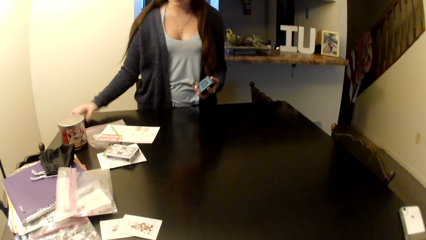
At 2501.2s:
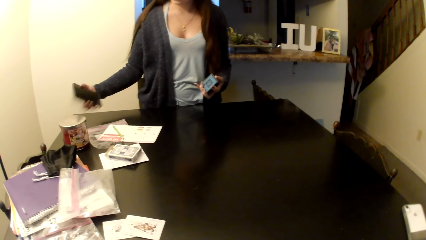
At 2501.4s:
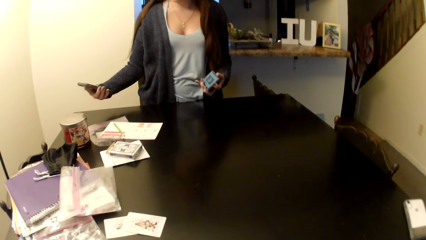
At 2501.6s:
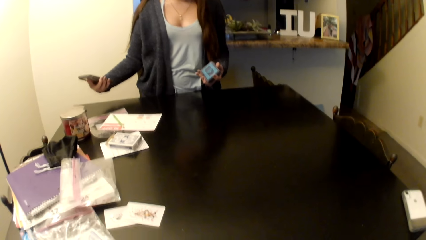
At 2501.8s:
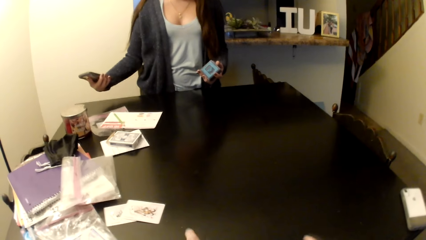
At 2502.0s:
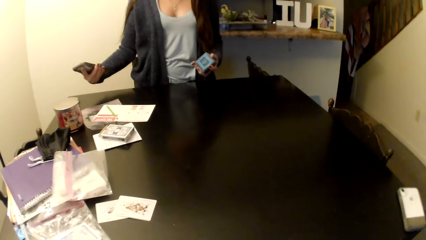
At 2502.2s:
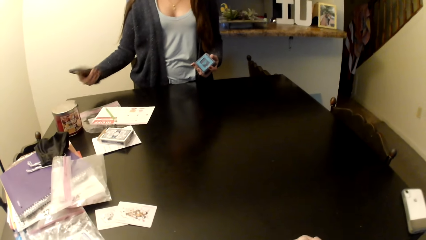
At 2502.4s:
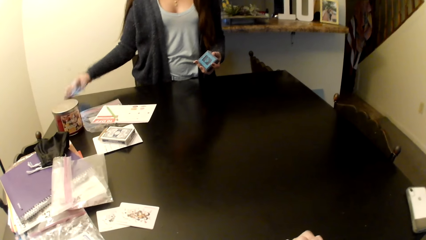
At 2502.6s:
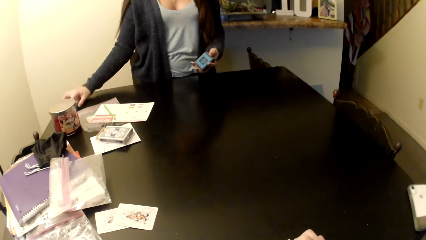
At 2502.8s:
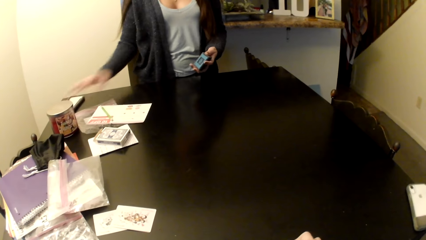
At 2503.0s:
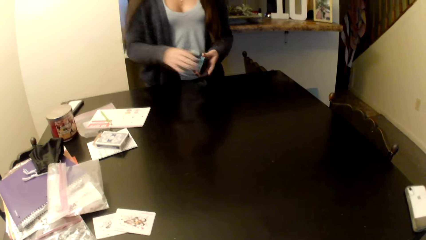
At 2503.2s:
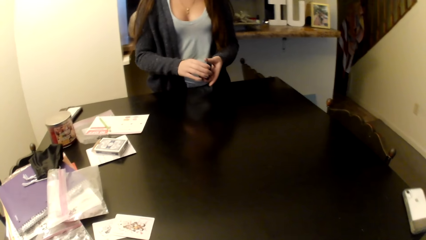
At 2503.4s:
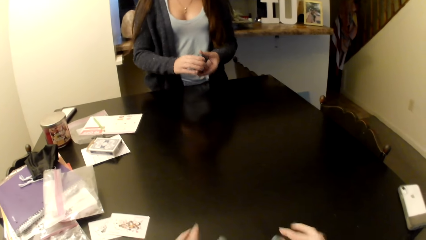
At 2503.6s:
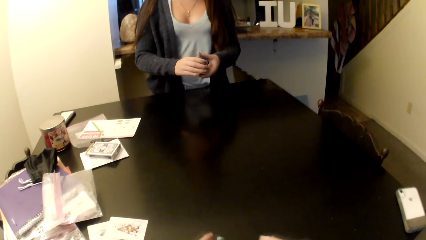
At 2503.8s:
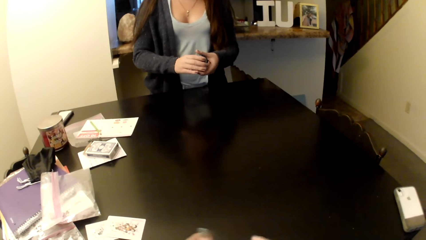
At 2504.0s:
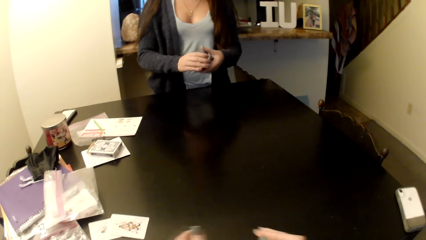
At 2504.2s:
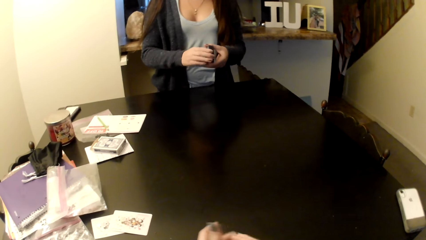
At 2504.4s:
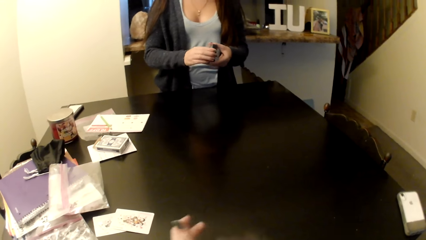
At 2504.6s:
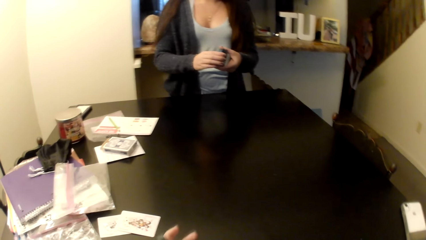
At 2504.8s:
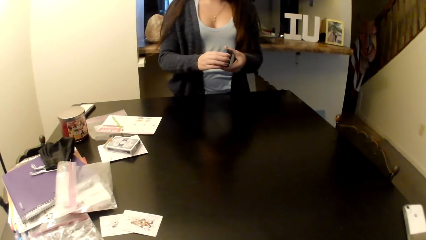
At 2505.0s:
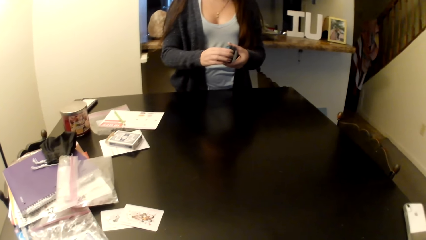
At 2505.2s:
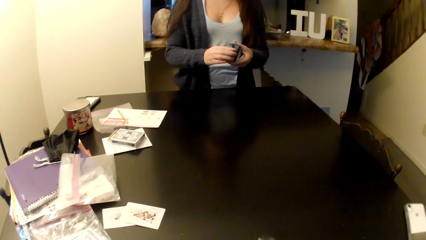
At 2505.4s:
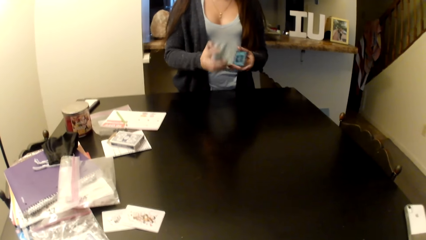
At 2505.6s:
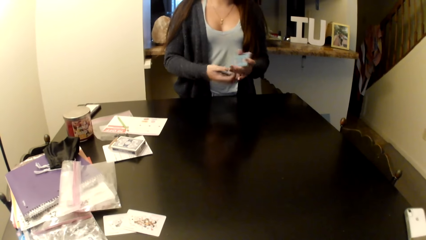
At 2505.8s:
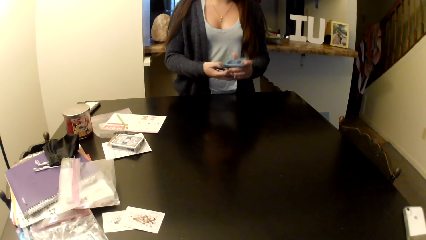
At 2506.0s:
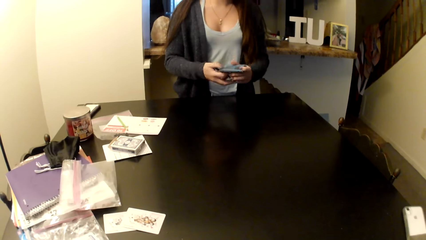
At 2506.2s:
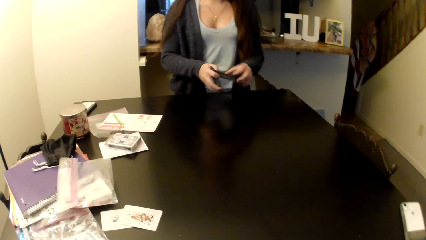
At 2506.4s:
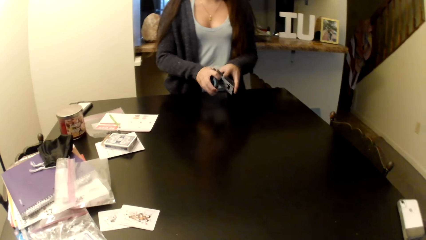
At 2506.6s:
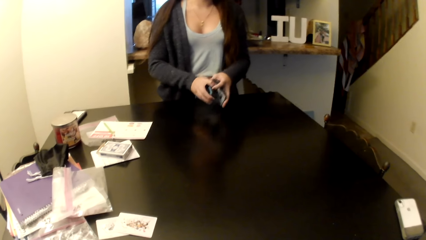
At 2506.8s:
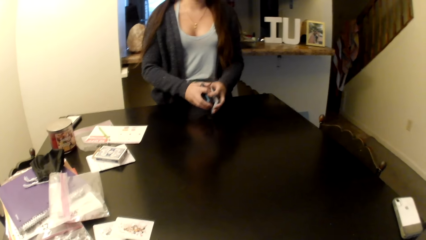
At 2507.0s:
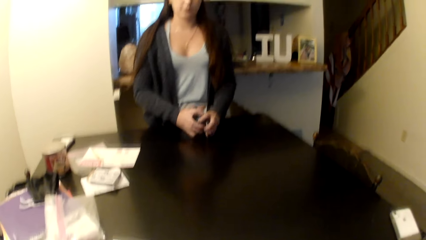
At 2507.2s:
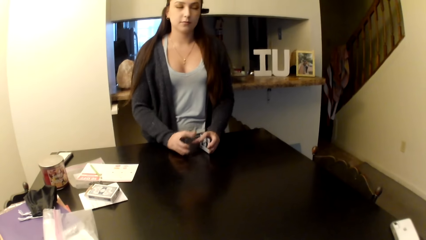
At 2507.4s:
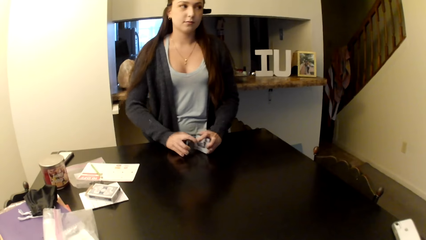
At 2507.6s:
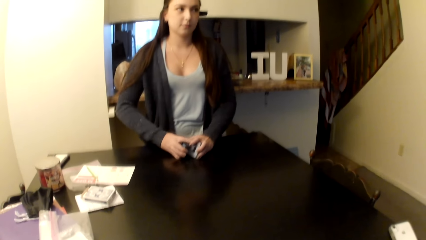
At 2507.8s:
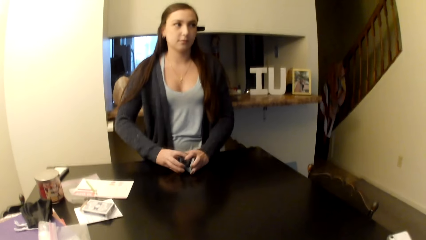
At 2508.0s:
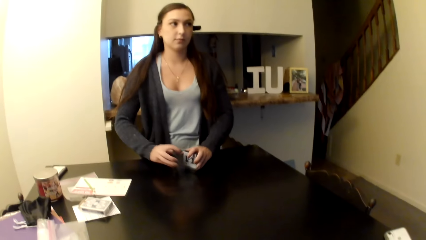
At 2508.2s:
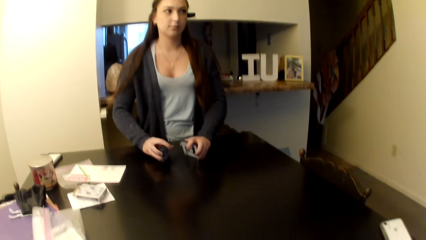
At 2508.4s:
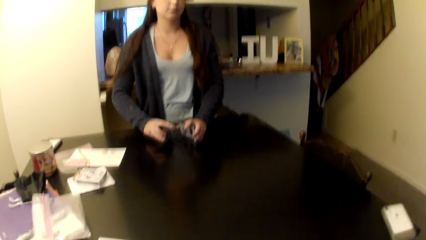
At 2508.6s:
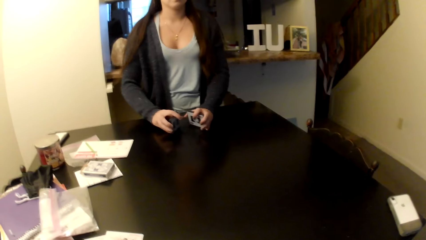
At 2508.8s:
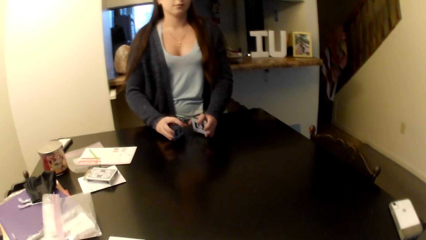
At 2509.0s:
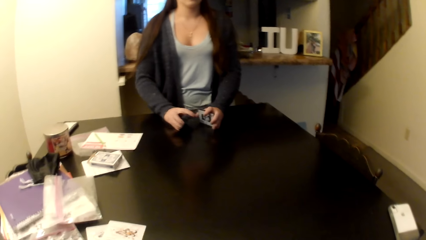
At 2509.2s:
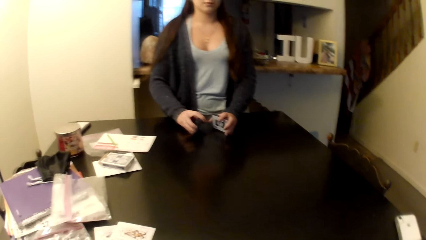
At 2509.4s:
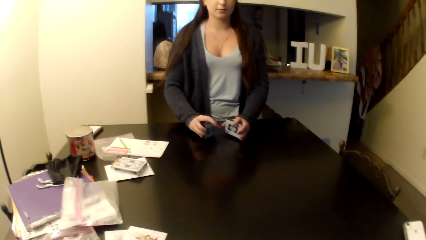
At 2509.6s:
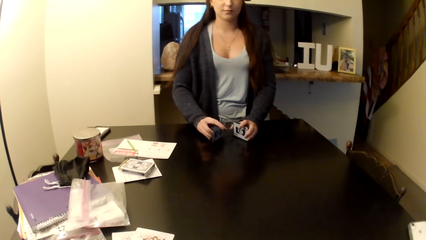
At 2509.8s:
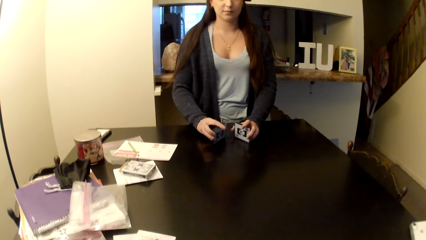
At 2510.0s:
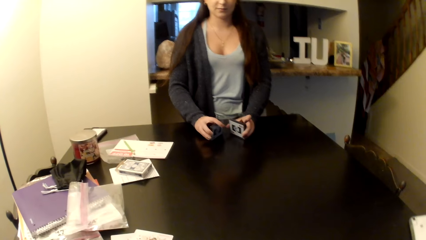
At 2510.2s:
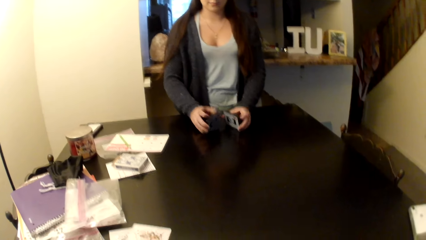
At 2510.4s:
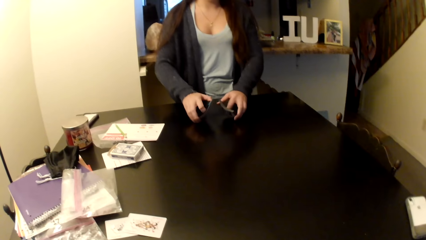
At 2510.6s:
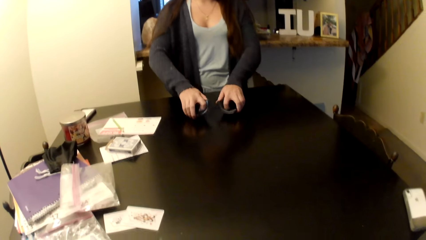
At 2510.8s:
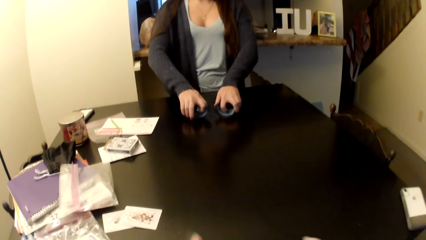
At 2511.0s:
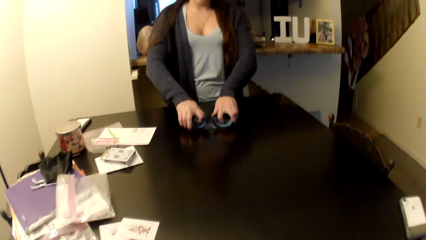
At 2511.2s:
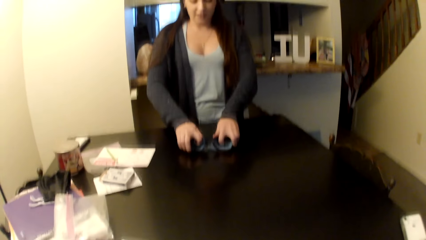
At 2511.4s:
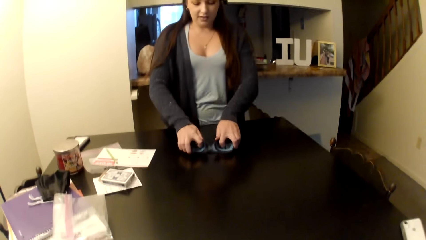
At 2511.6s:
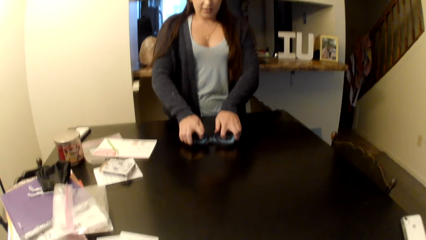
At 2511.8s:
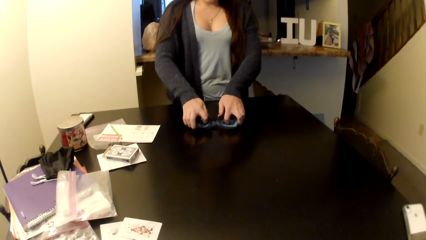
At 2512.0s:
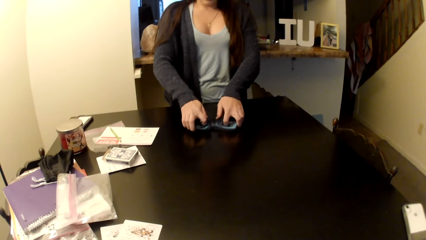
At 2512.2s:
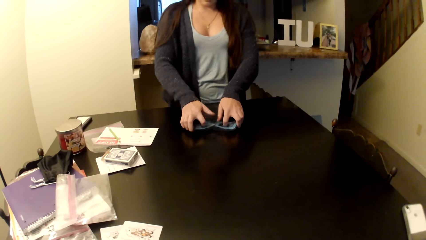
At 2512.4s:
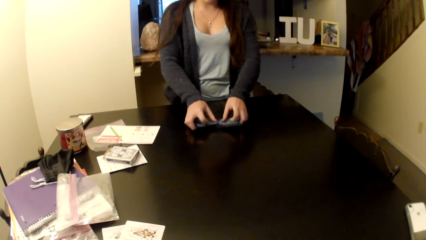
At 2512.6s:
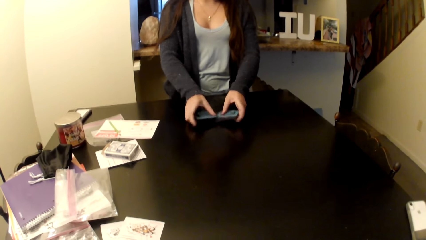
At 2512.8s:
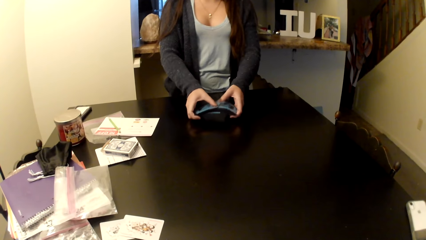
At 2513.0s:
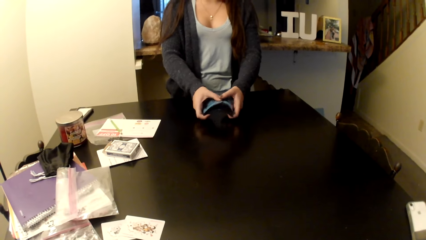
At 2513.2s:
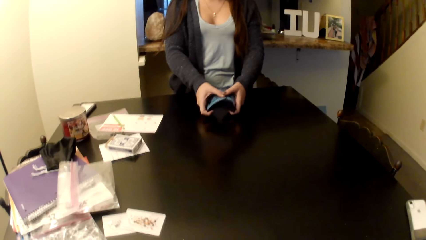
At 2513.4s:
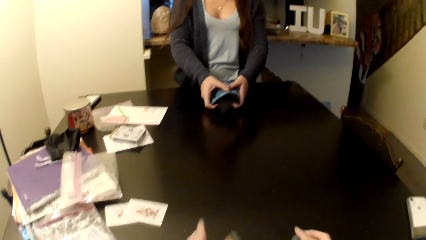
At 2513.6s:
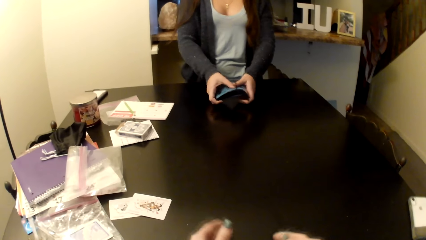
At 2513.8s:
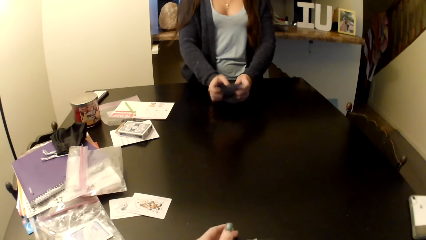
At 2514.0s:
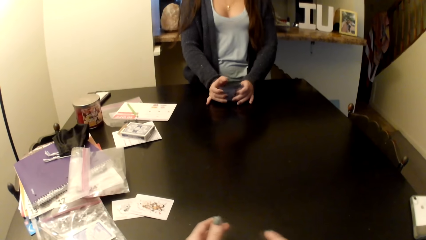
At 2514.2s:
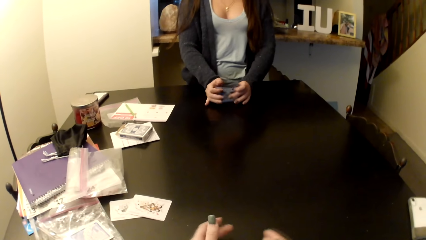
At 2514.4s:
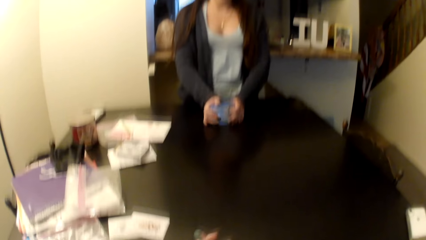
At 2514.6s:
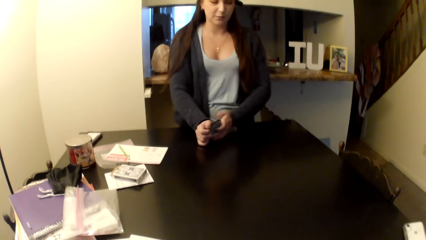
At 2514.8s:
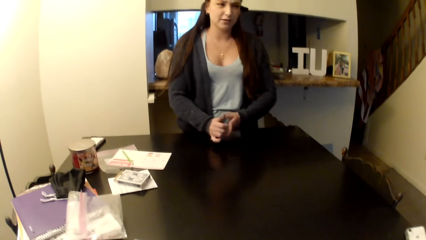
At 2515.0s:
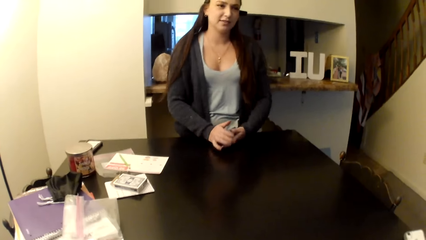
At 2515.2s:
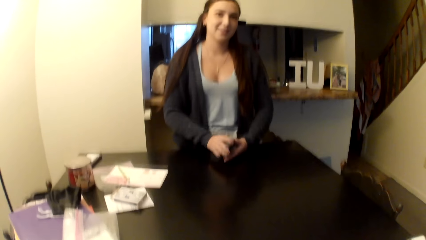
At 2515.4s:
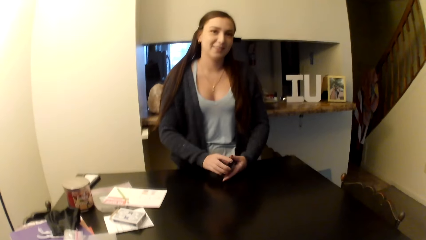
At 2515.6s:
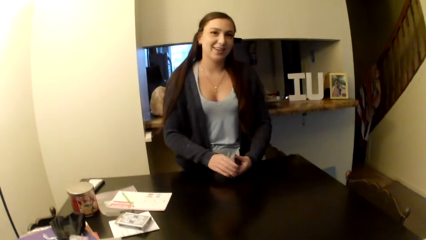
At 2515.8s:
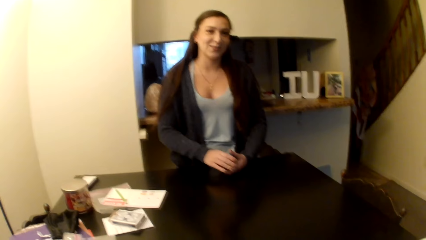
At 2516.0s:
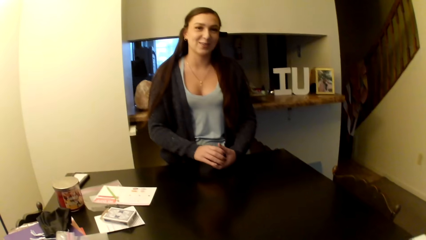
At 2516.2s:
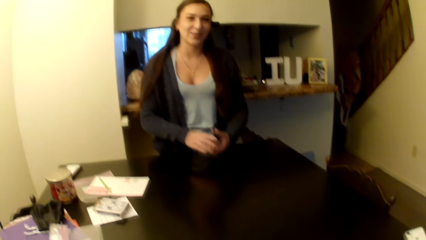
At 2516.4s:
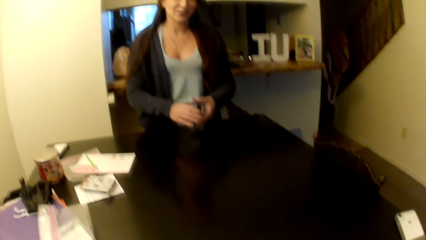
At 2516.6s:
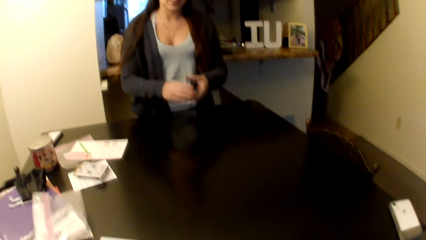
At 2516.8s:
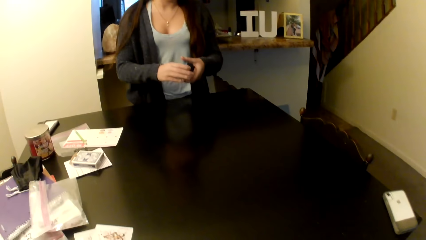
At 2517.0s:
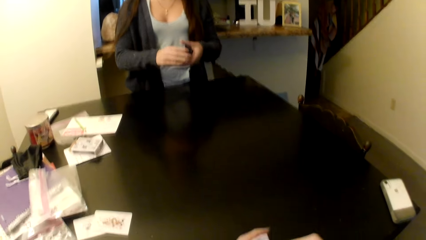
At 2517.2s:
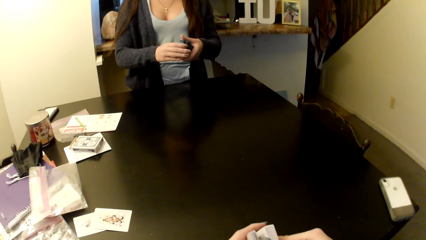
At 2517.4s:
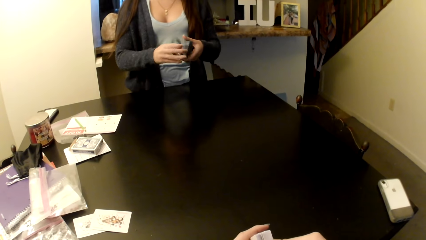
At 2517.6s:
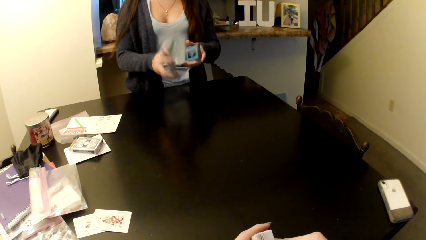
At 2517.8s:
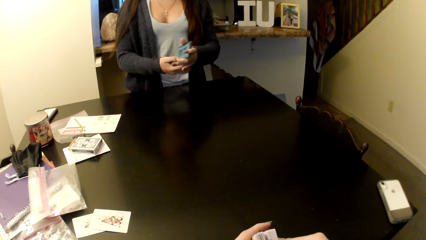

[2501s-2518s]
A woman puts the phone on the table. She checks the card phone. She puts the card down. She holds the cards on the table. She shuffles the cards on the table.
